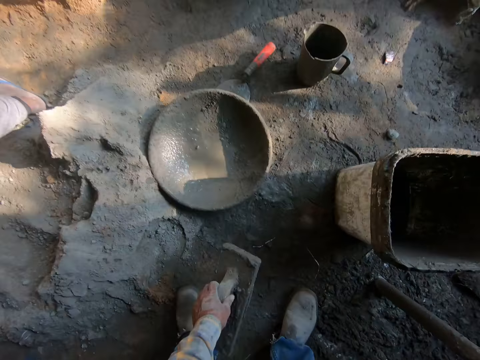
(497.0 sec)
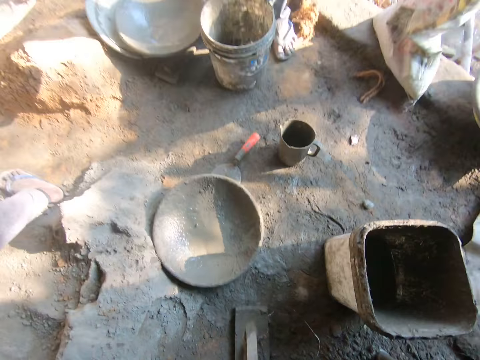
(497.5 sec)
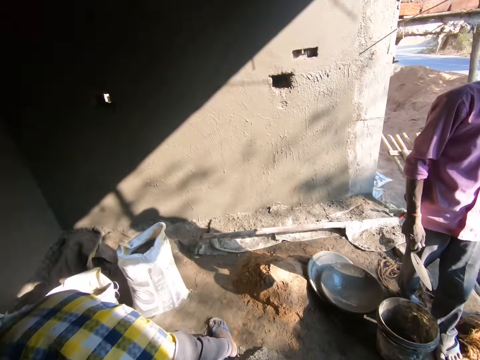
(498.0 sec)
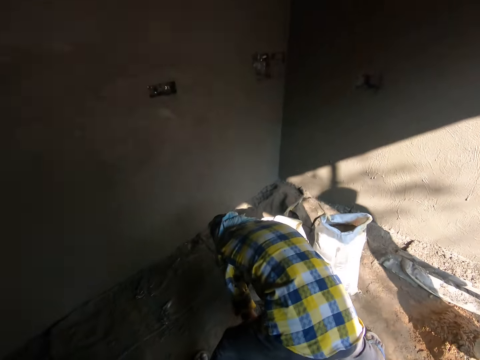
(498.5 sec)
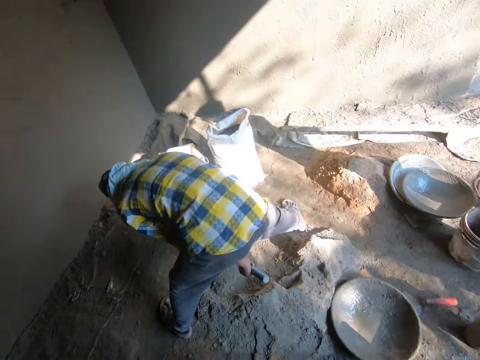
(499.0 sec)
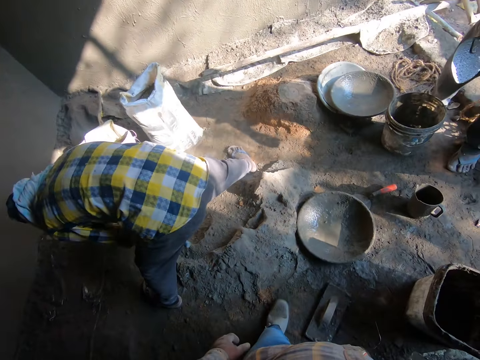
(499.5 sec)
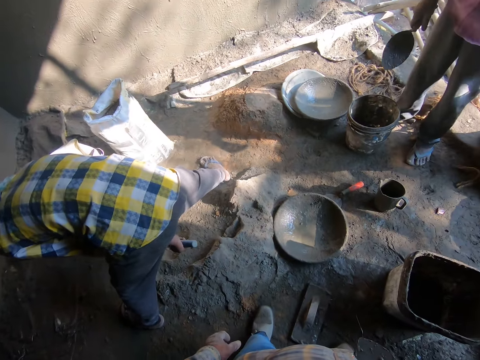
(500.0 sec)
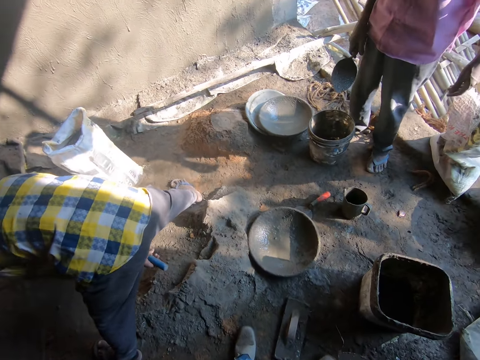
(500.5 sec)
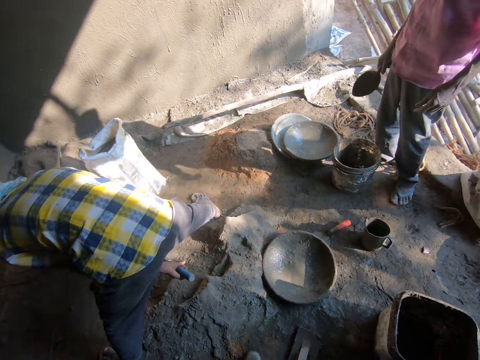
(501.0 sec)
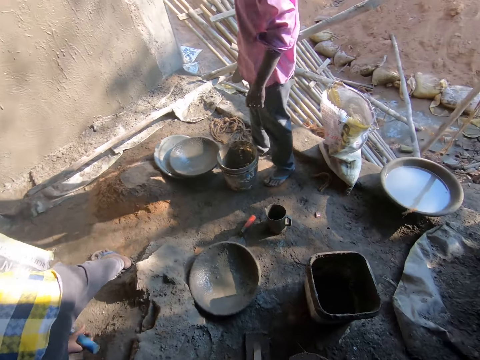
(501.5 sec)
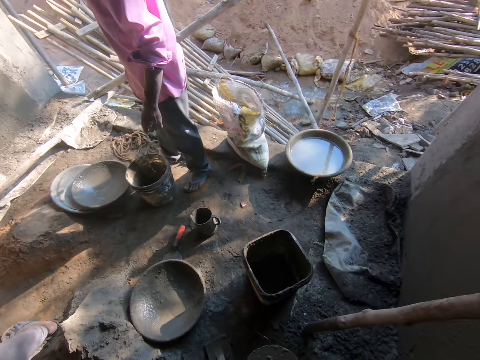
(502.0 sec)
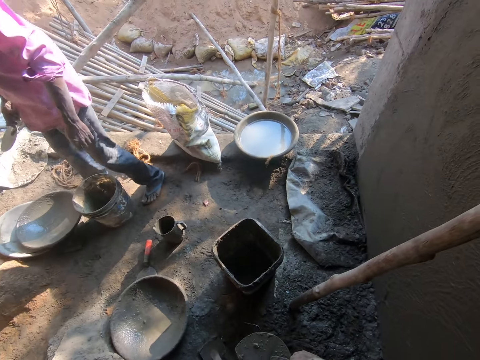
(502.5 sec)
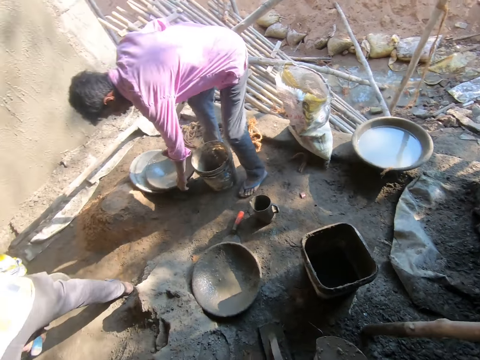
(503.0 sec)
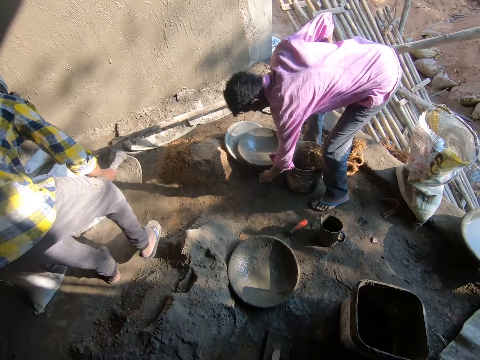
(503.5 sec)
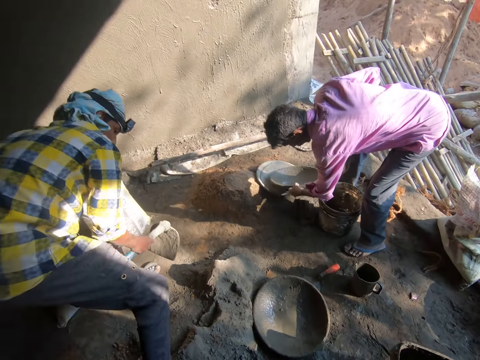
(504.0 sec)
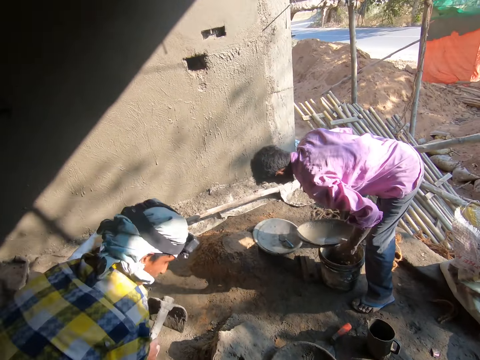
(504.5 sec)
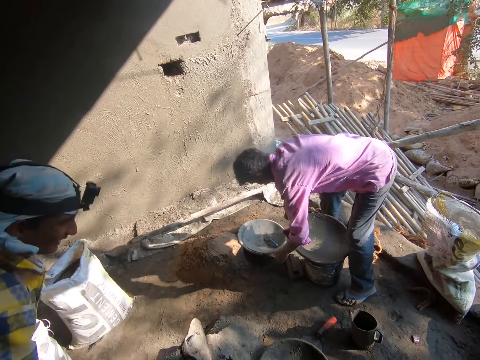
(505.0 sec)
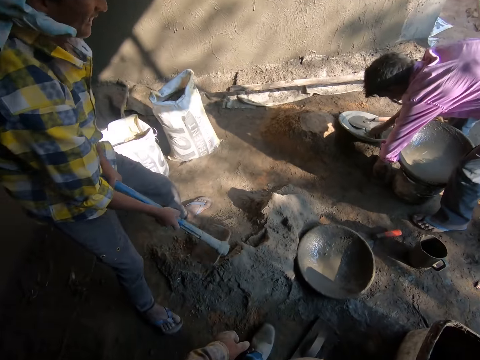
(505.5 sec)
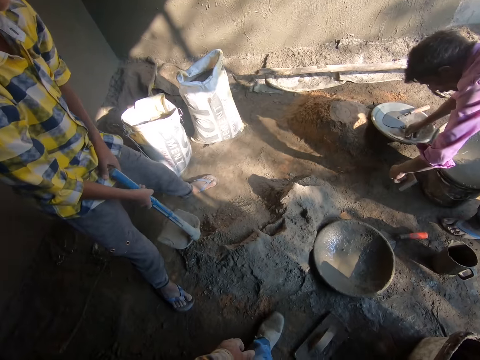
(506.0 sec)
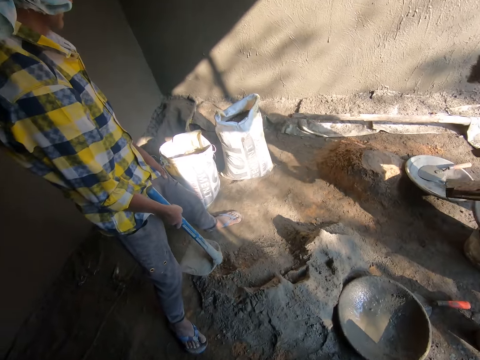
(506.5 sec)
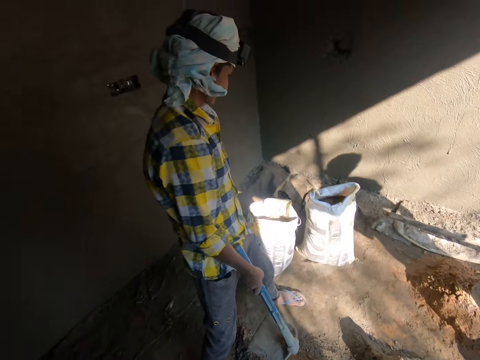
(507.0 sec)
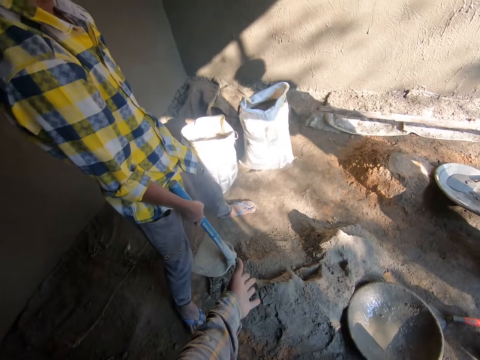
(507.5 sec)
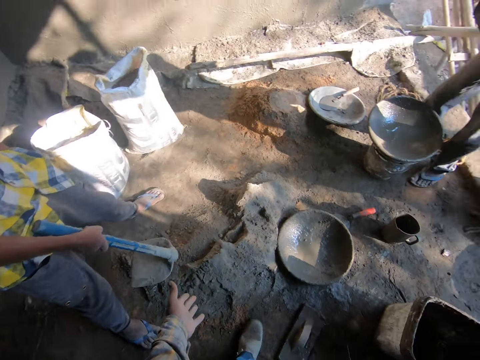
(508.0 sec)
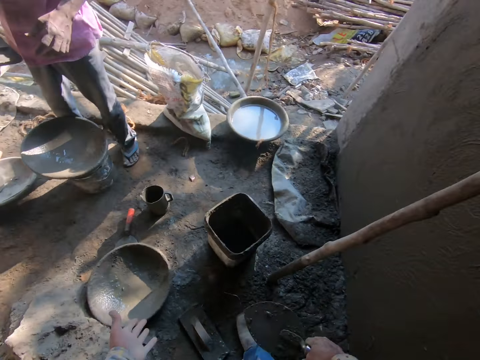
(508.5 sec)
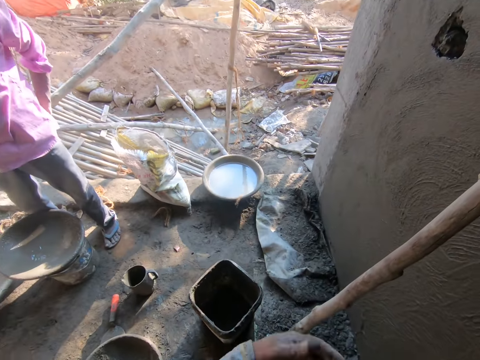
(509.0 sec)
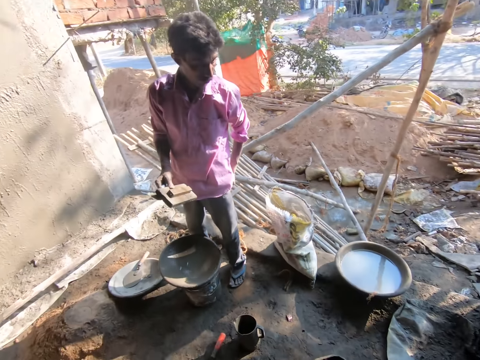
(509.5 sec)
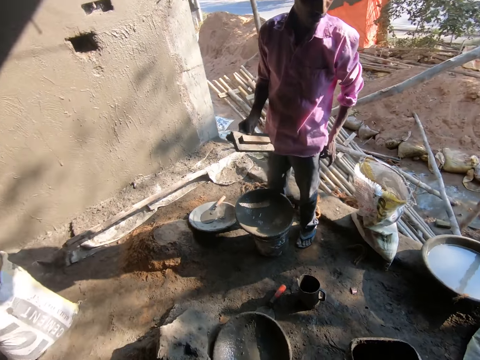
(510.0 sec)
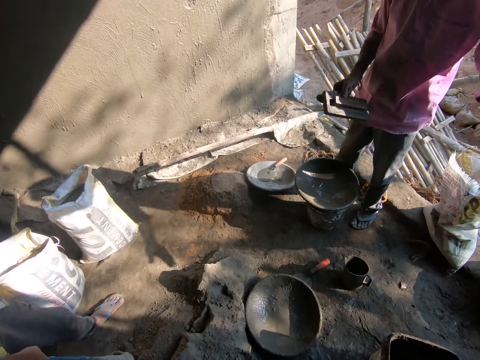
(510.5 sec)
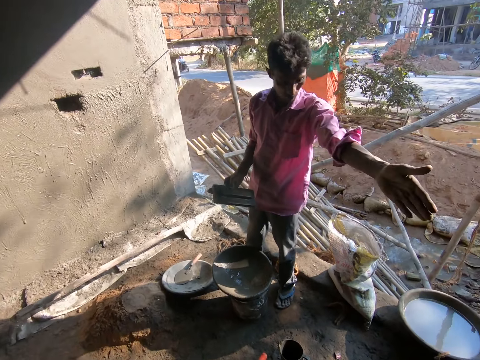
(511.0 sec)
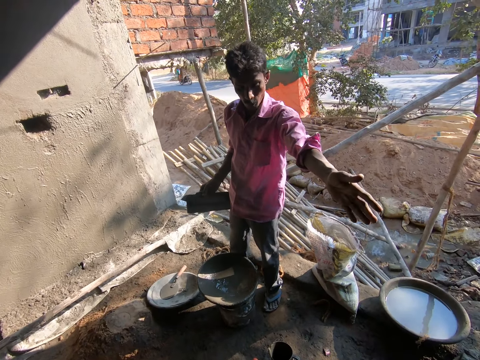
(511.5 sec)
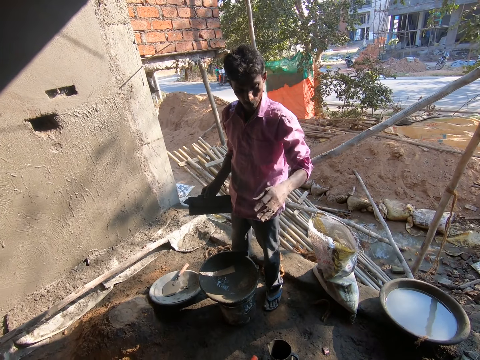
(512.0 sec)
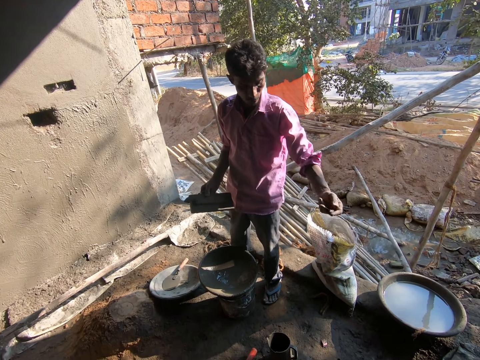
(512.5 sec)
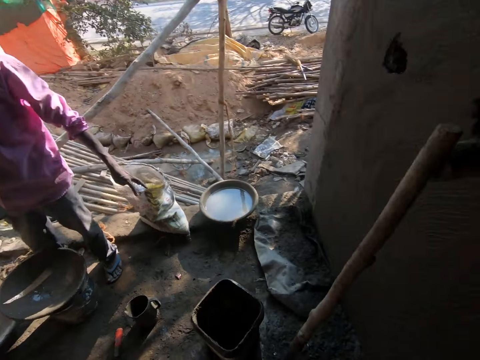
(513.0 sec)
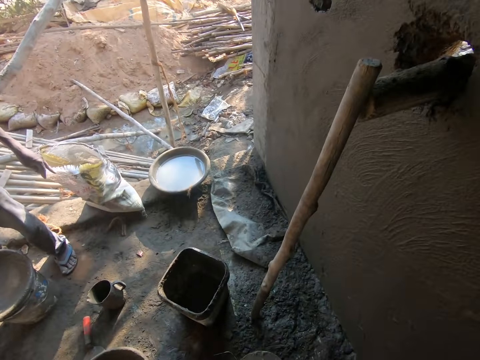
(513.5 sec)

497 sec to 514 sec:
The camera wearer drops the plastering trowel in his left hand on the ground. A man mixes cement. The man packs the cement from the ground with the hoe in his hands. Another man picks up a mortar pan with his left hand. The other man places the mortar pan in his left hand on a bucket and picks up bricklaying tools from the ground with his hands. The camera wearer stretches his hand. He interacts with the other man. The other man stretches his hand.

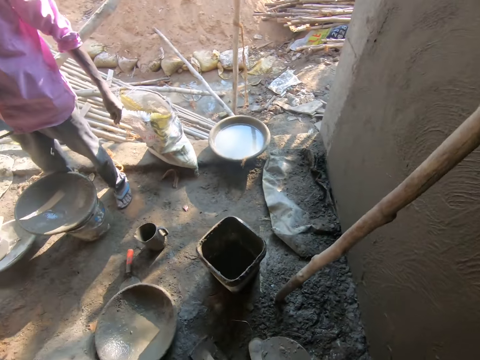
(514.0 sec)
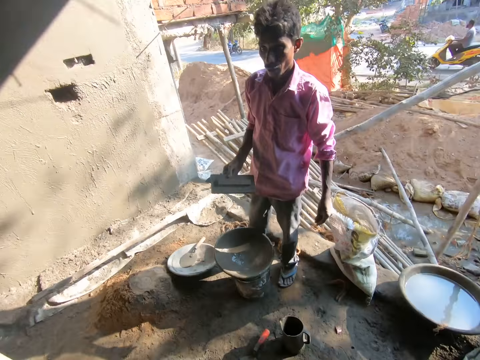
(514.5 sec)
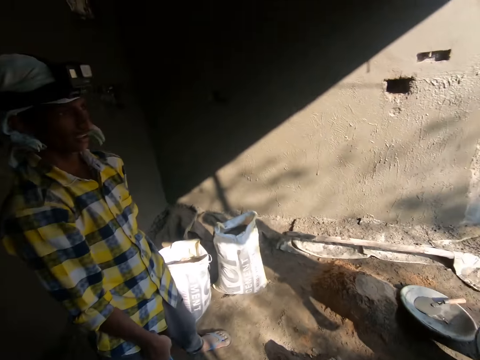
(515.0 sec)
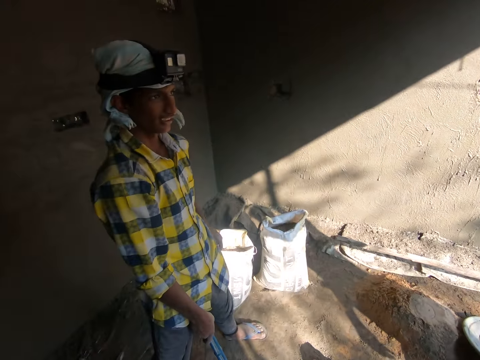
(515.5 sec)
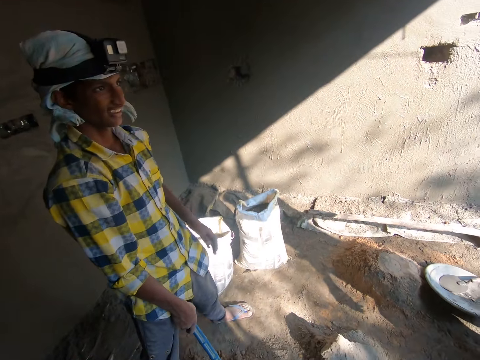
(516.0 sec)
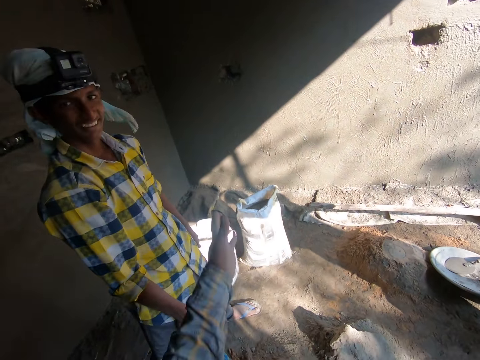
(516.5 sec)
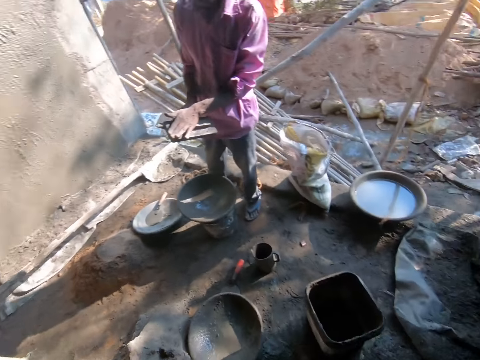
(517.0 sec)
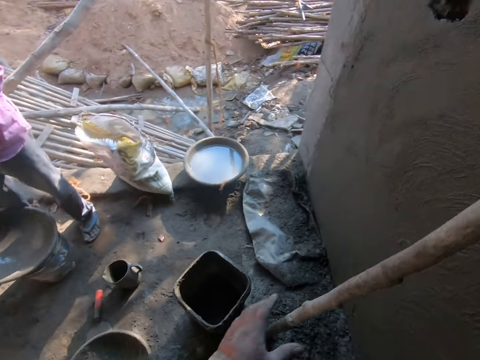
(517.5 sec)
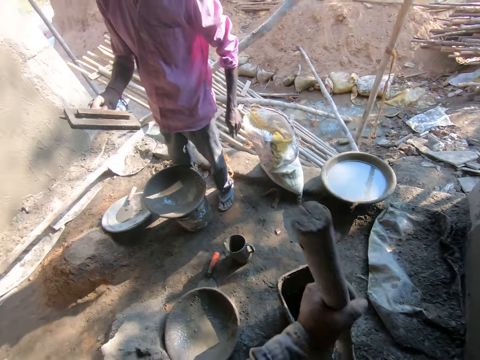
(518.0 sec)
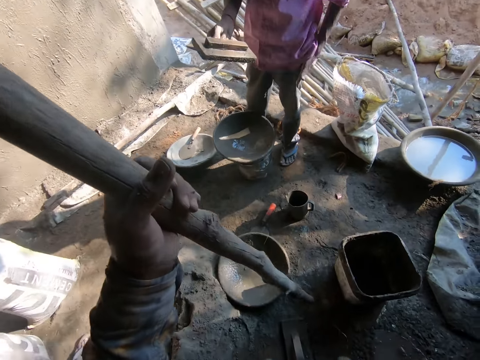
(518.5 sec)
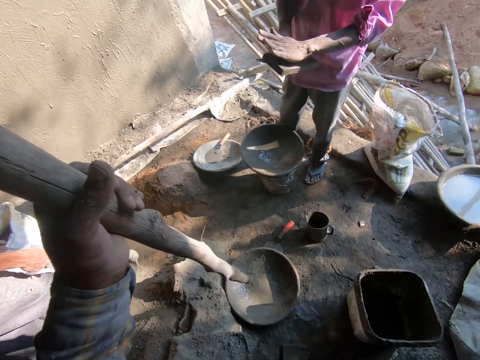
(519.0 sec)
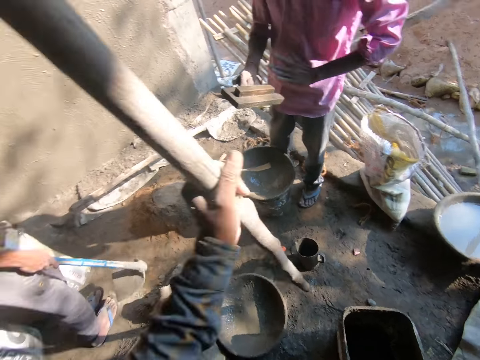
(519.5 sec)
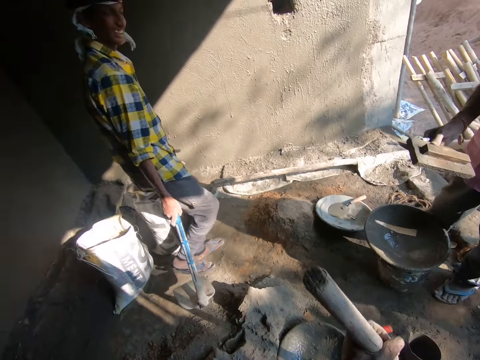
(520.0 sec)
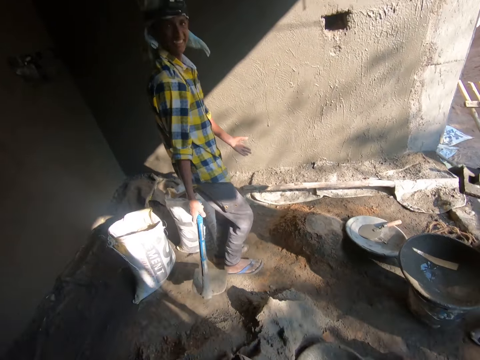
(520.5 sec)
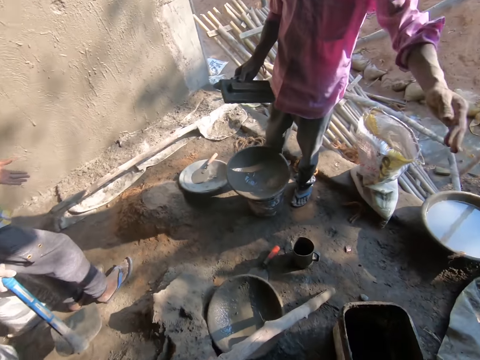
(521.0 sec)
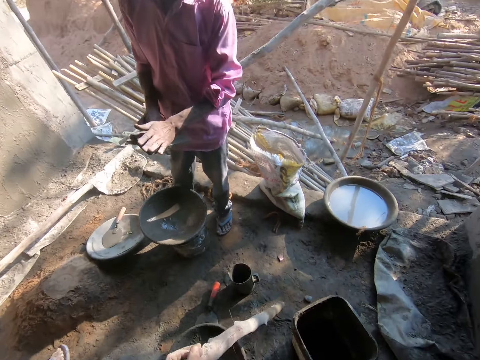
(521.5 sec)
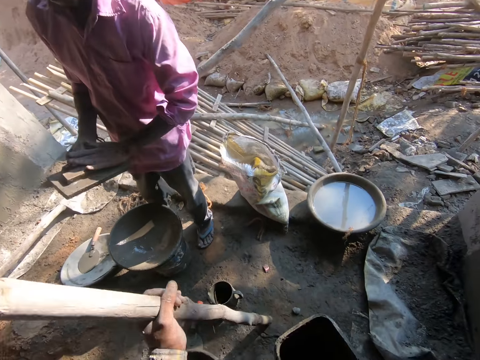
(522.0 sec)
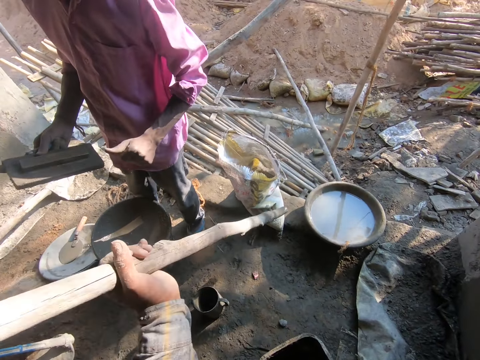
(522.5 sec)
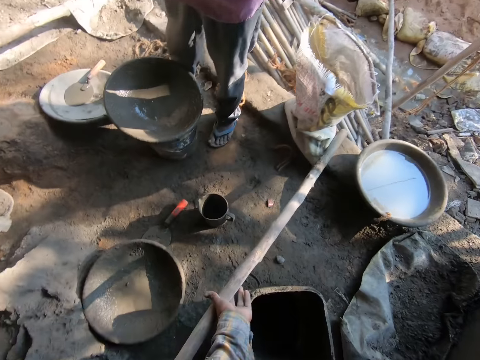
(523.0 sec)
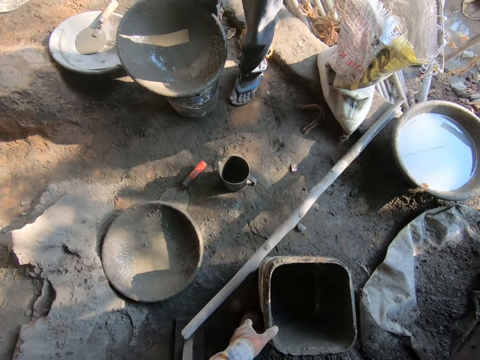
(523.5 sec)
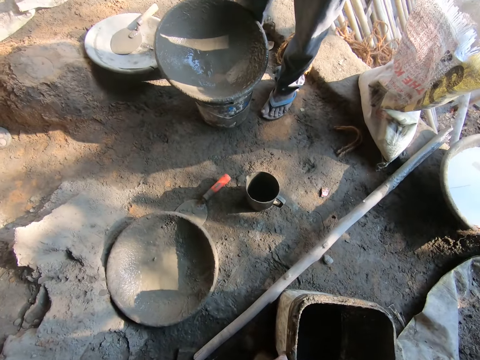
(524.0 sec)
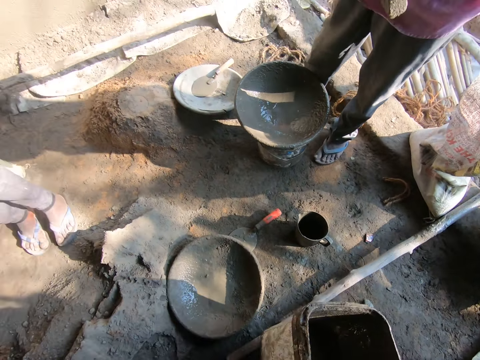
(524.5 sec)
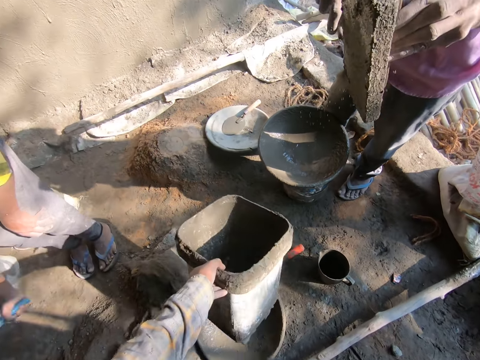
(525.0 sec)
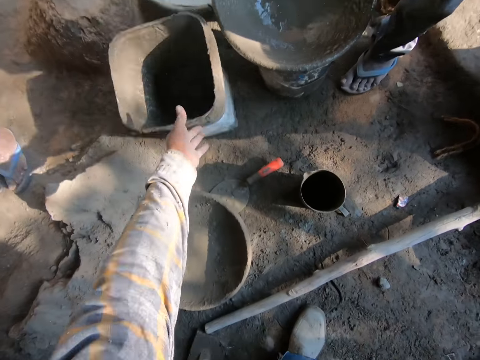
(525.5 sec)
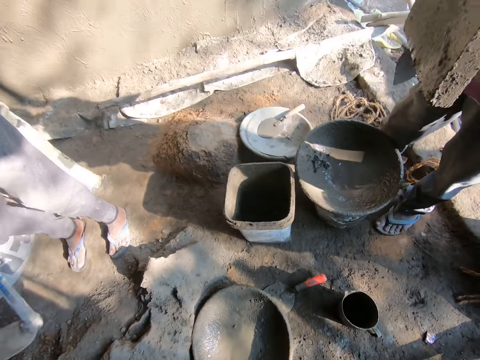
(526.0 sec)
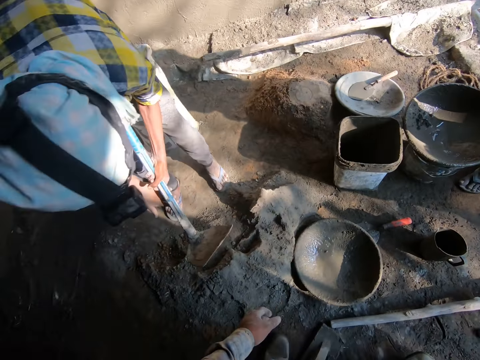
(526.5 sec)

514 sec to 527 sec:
The camera wearer looks around. He picks up a stick with his left hand. A man picks up the cement. The camera wearer drops the stick in his left hand on the ground. He moves a bucket on the ground with his left hand. He gives the man the bucket.
